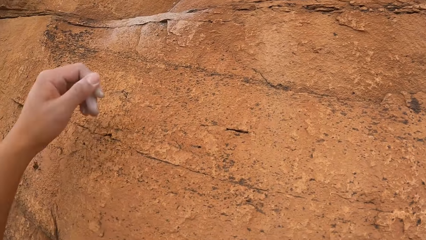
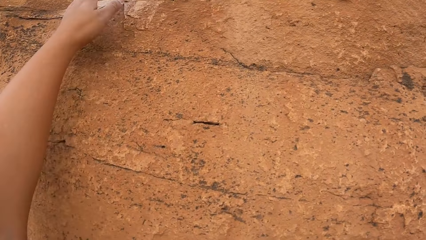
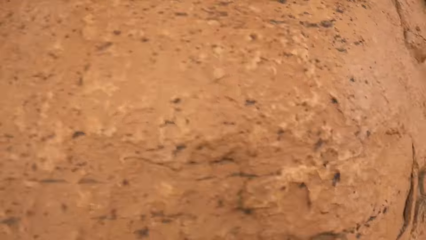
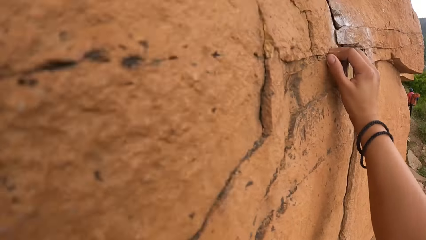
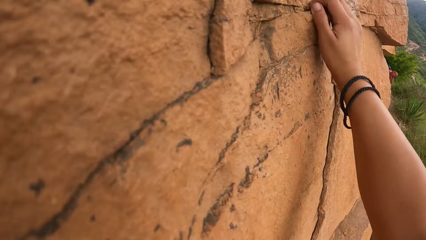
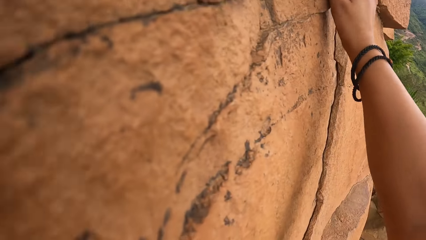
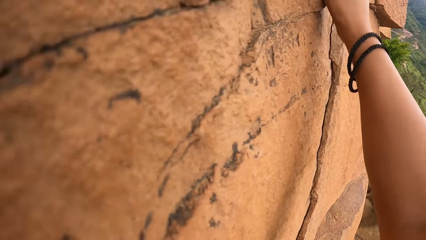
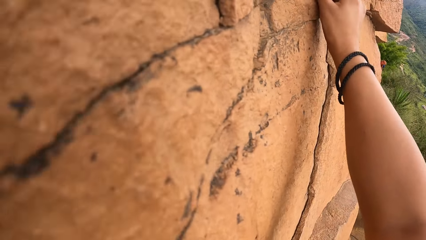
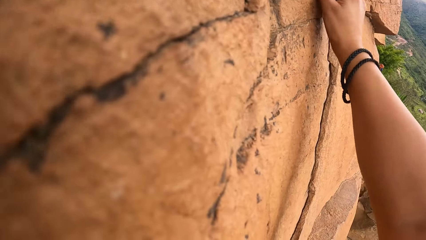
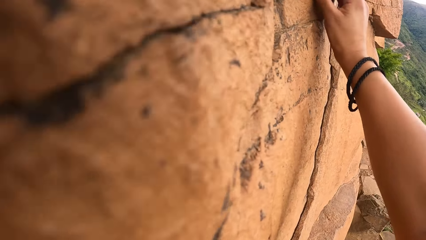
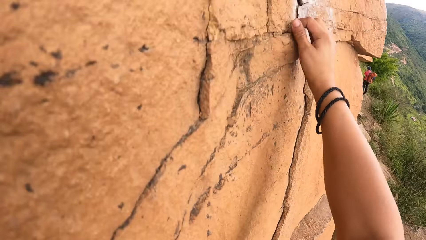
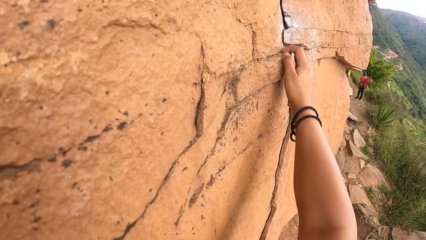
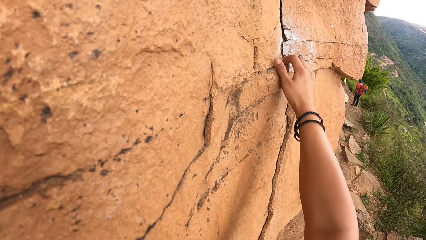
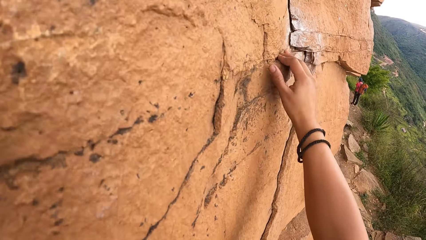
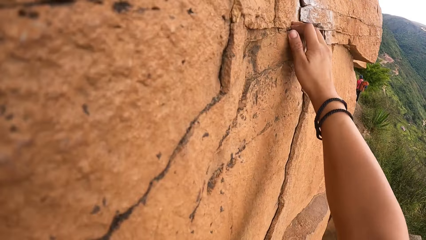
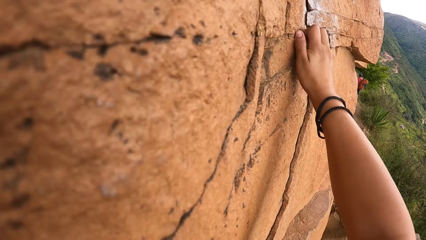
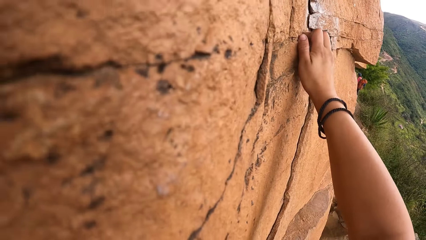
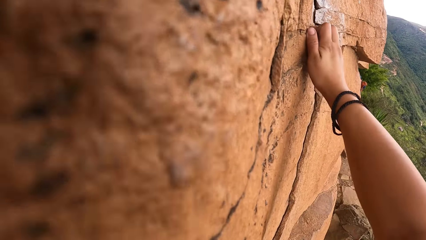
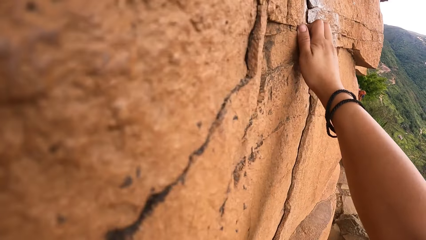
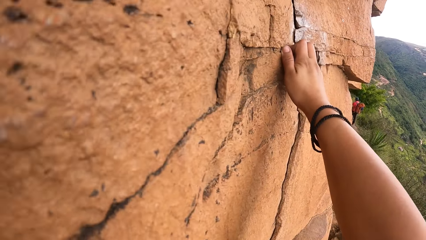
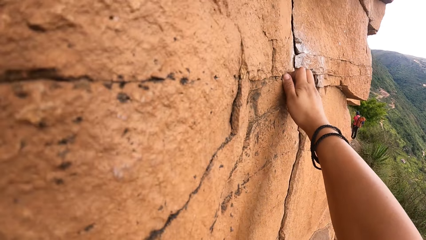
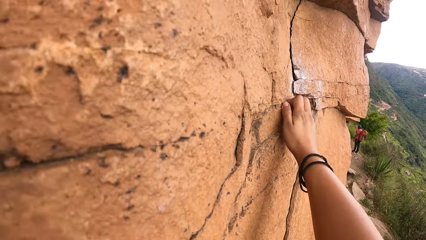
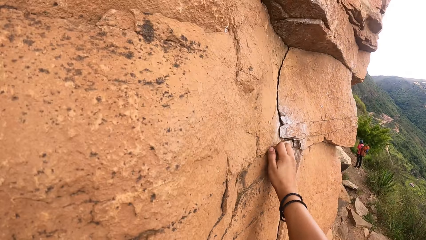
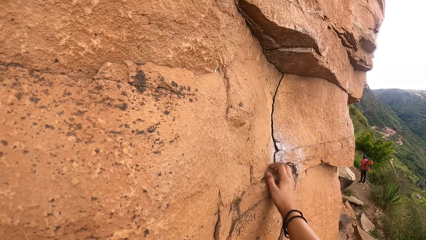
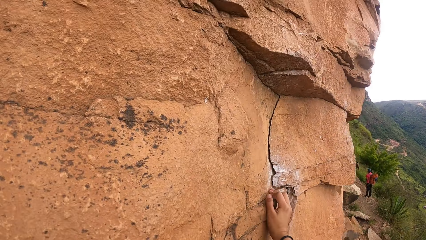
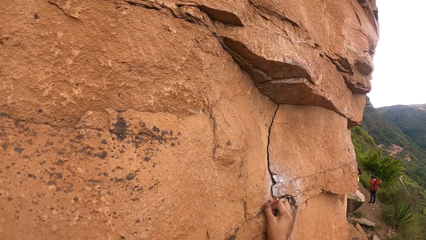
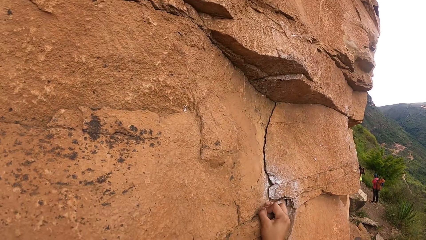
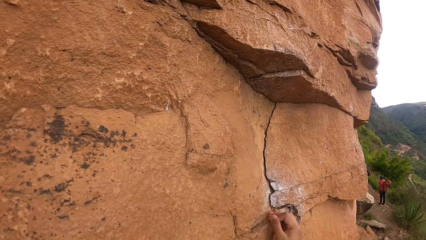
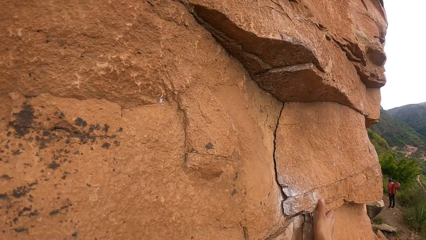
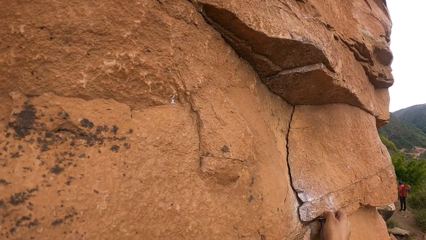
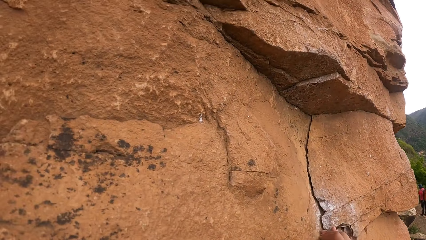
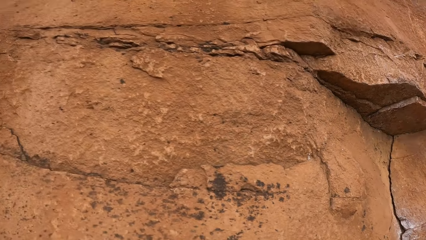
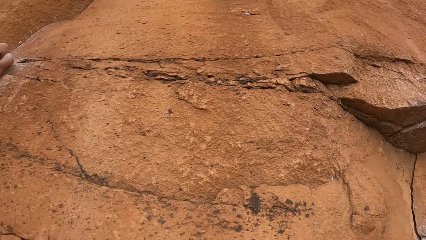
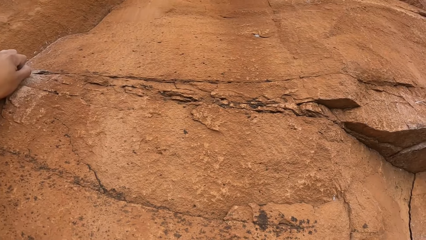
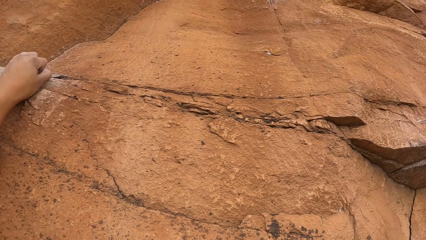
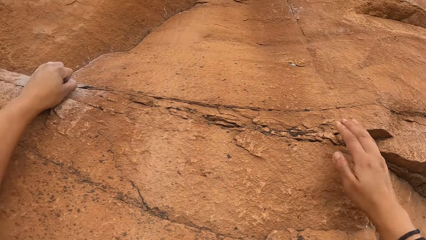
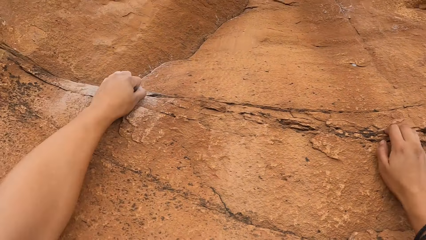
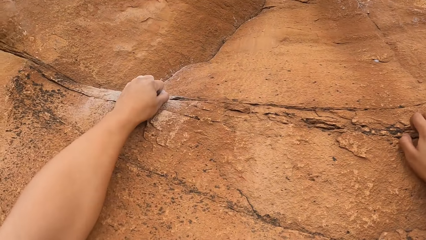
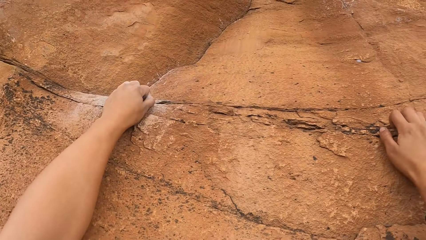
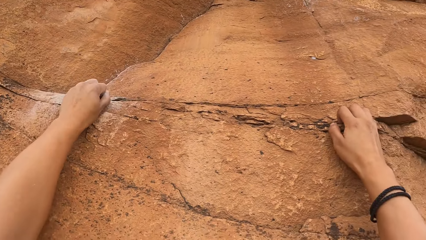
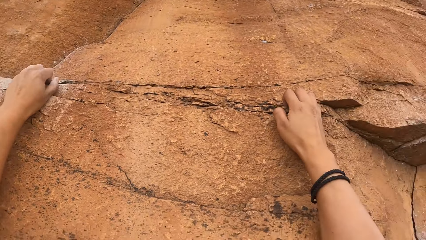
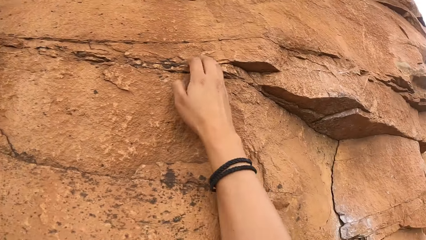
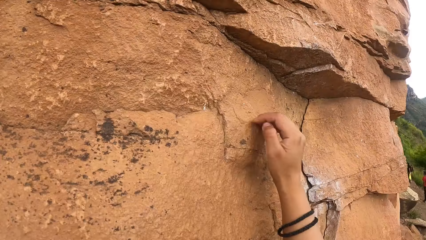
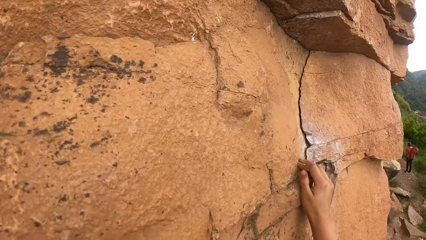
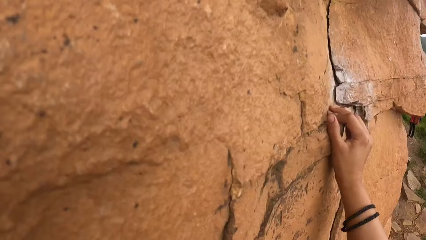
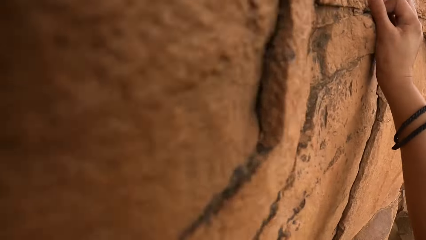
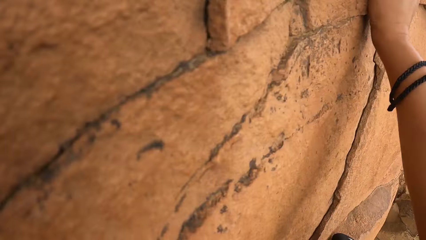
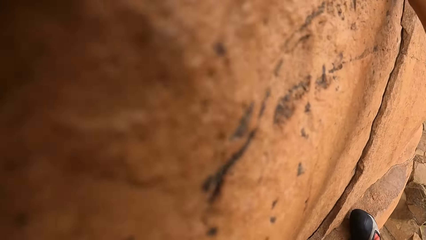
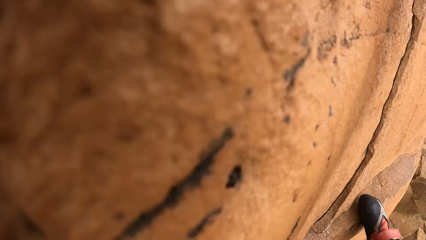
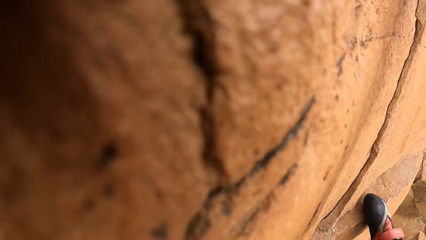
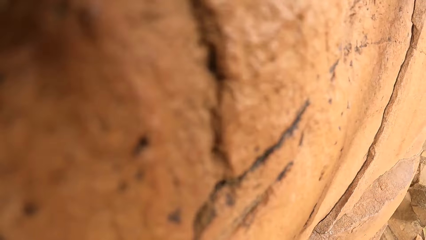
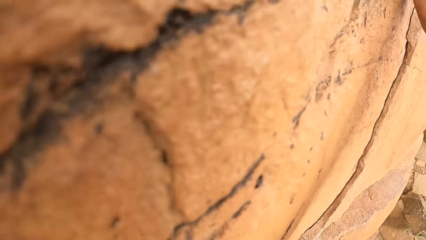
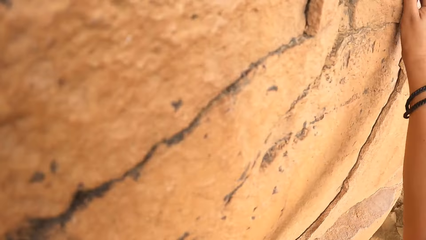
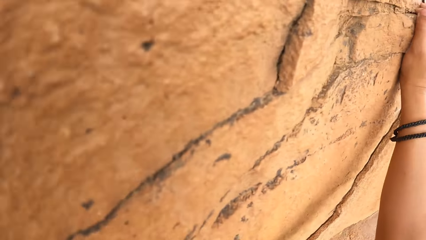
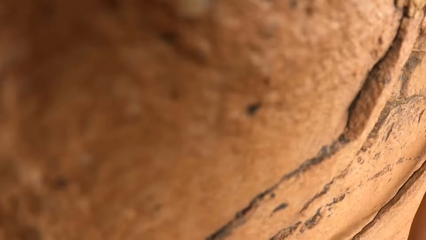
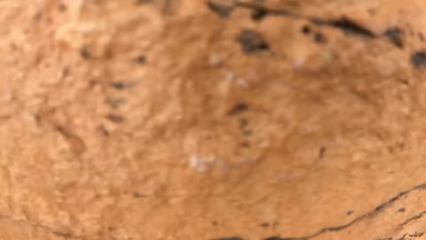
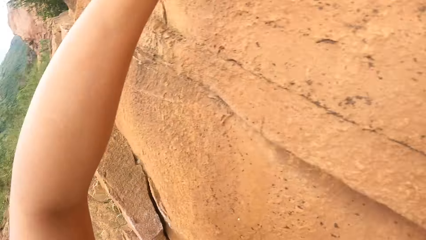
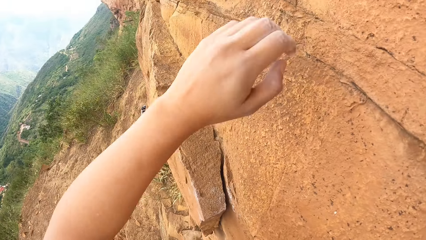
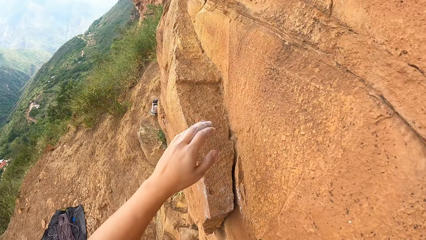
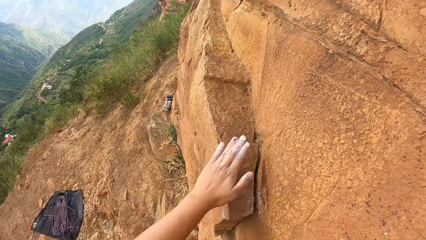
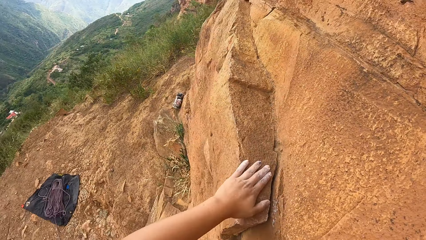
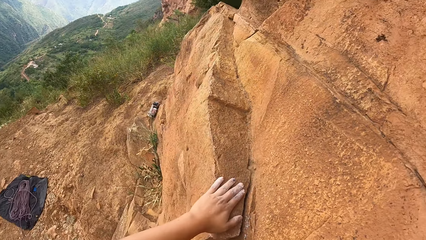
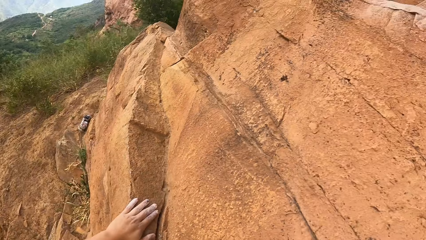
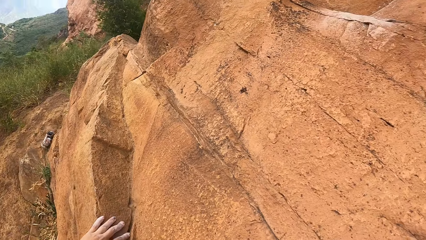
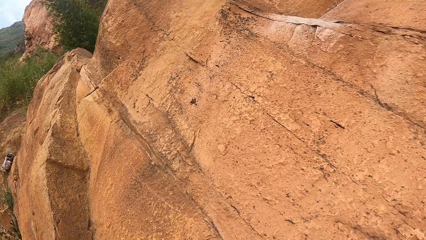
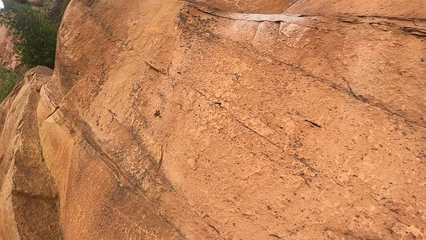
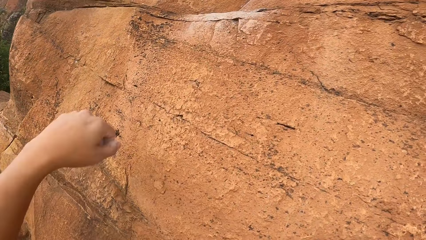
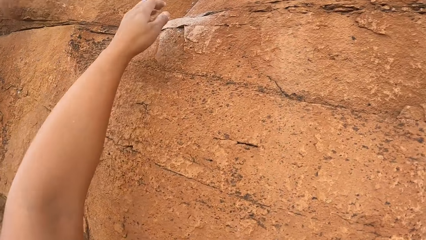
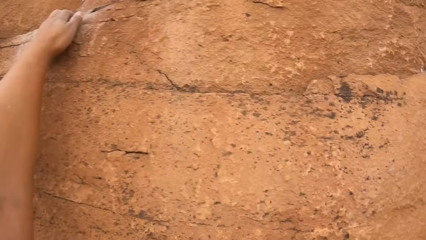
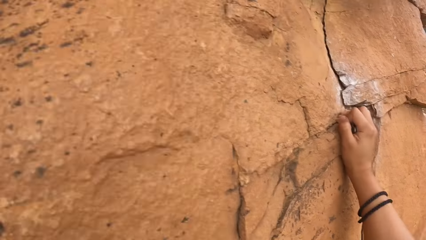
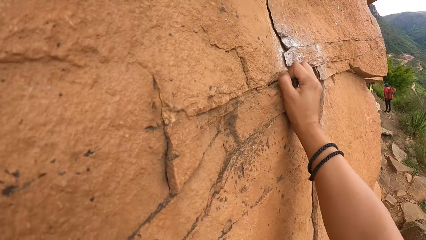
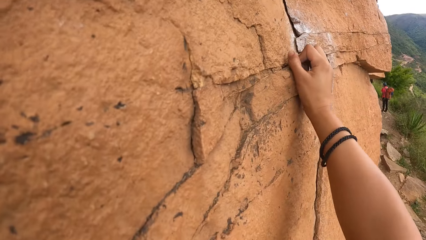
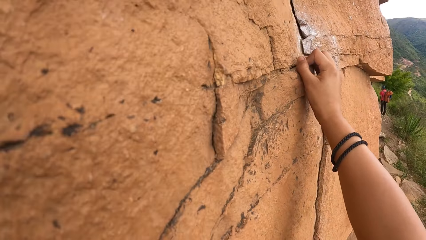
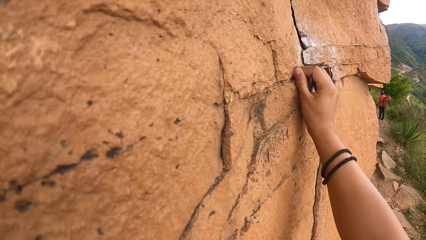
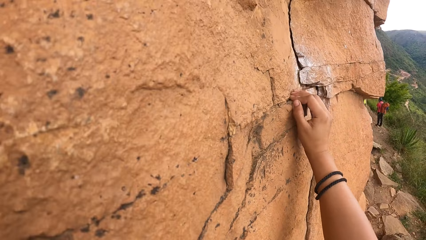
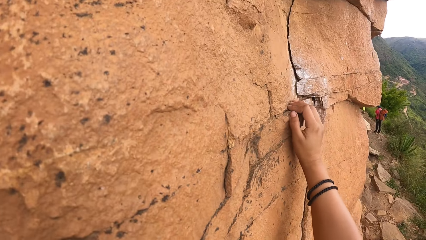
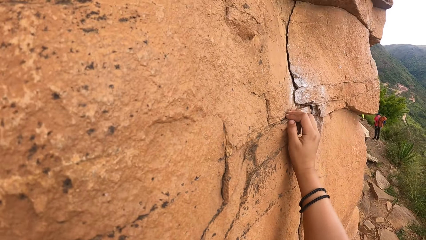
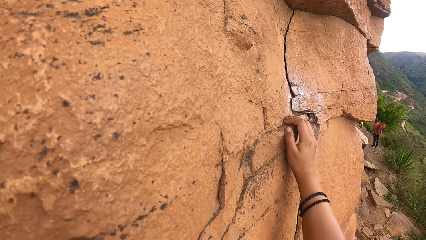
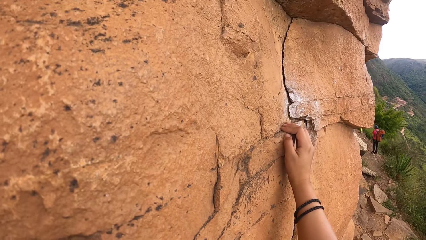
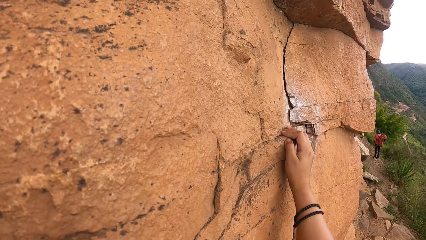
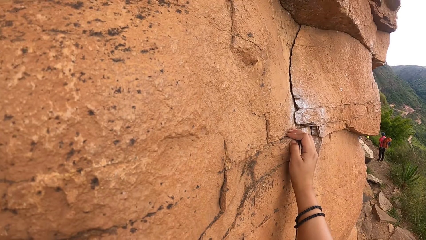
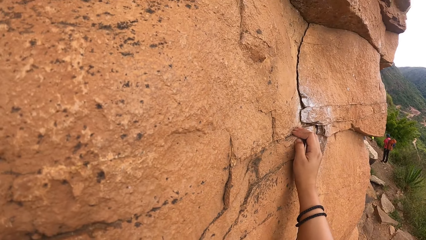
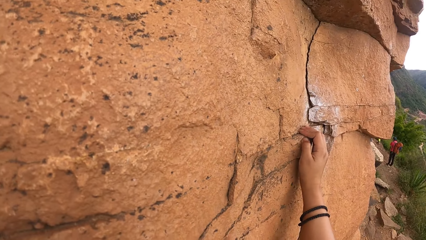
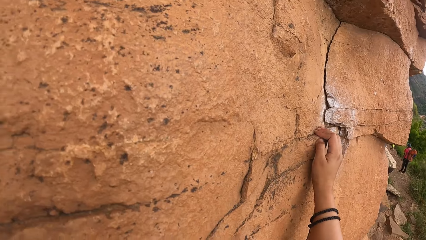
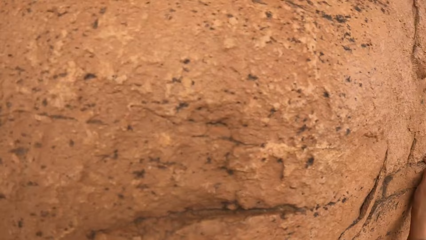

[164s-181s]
The camera wearer climbs the mountain. They look around the mountain. They climb the mountain.
